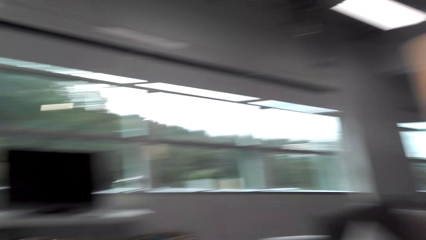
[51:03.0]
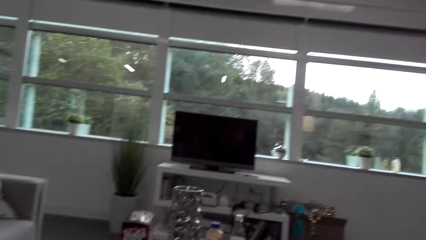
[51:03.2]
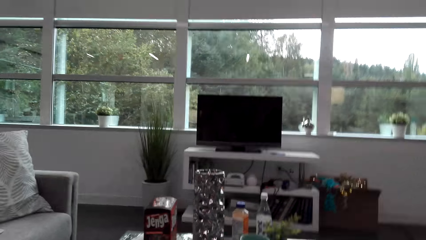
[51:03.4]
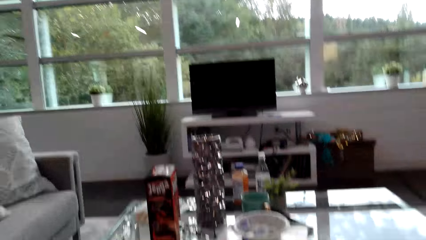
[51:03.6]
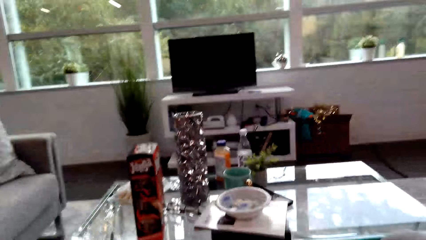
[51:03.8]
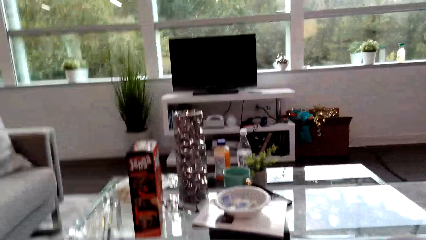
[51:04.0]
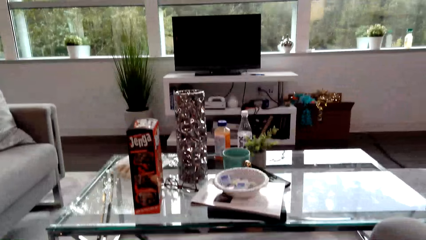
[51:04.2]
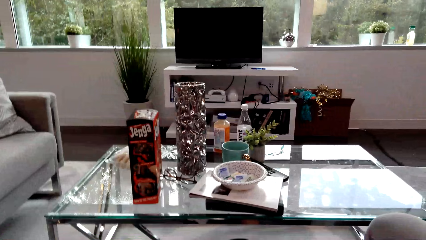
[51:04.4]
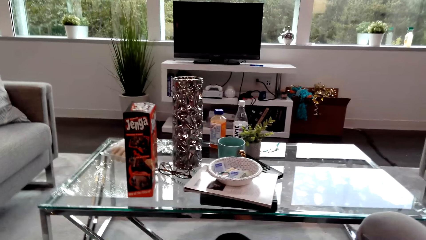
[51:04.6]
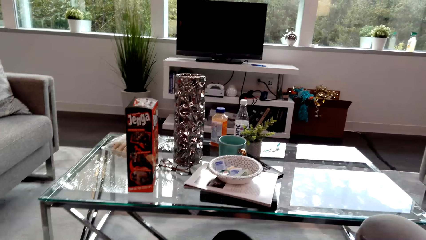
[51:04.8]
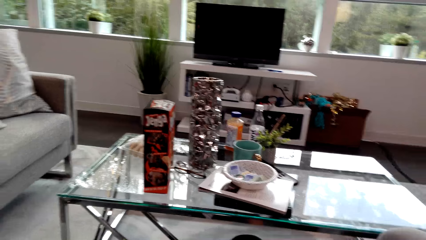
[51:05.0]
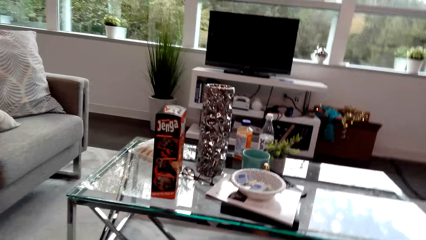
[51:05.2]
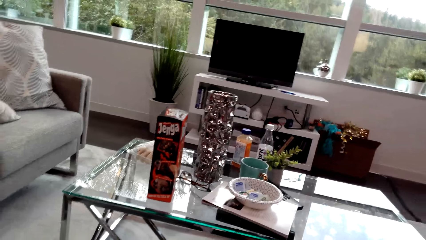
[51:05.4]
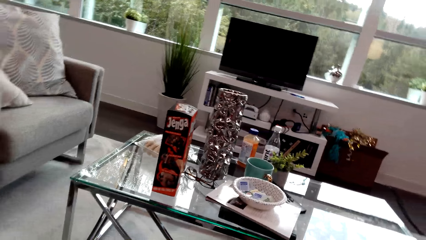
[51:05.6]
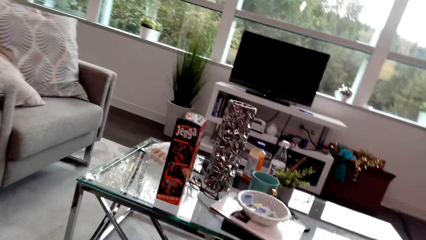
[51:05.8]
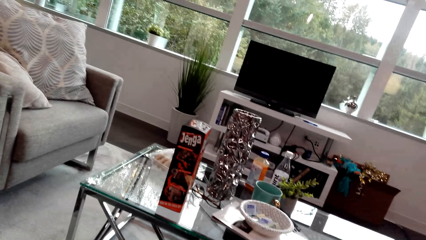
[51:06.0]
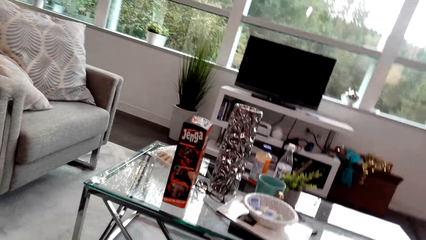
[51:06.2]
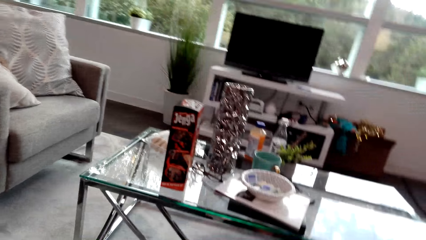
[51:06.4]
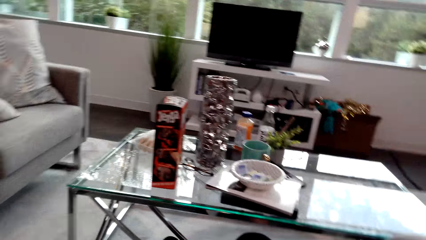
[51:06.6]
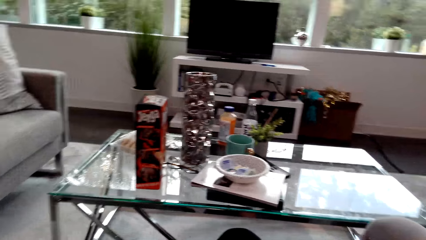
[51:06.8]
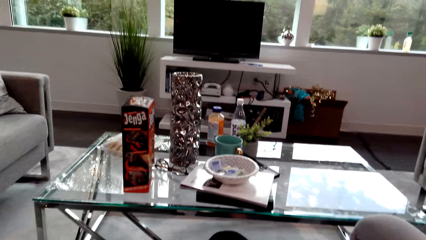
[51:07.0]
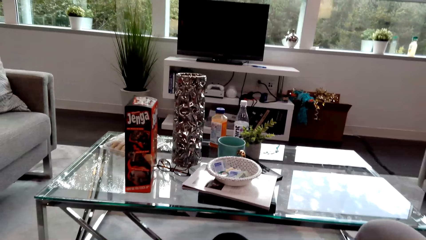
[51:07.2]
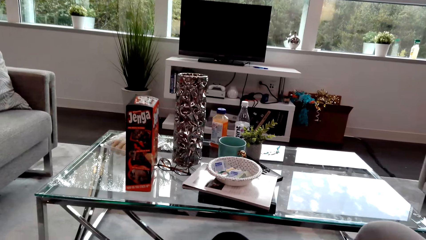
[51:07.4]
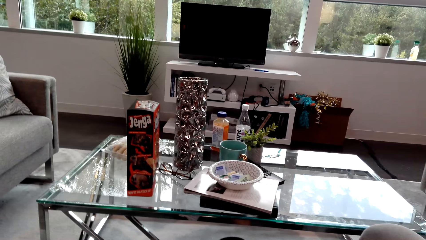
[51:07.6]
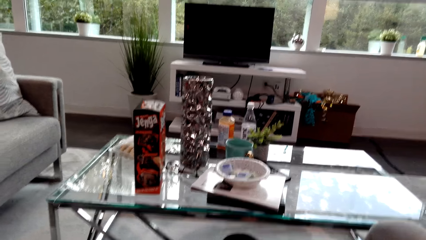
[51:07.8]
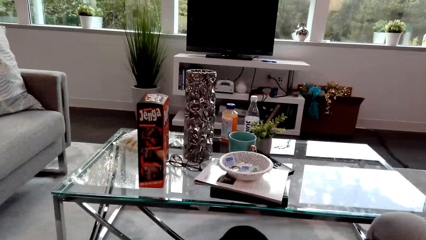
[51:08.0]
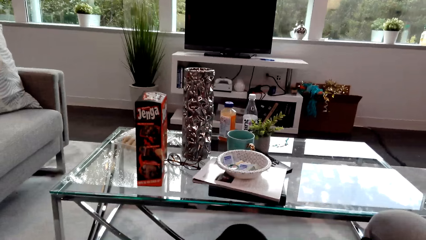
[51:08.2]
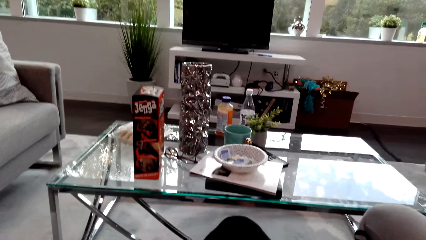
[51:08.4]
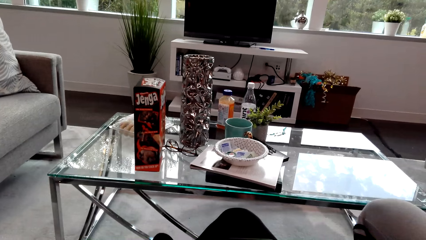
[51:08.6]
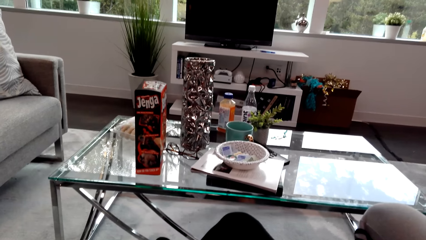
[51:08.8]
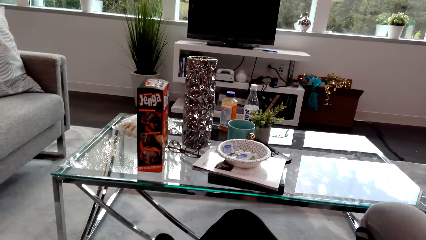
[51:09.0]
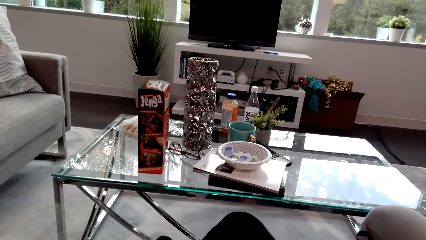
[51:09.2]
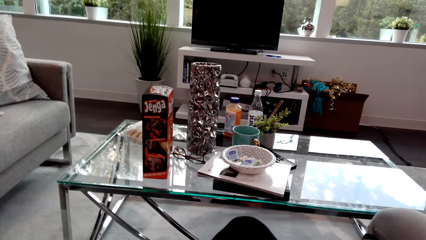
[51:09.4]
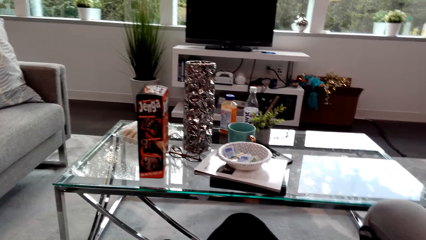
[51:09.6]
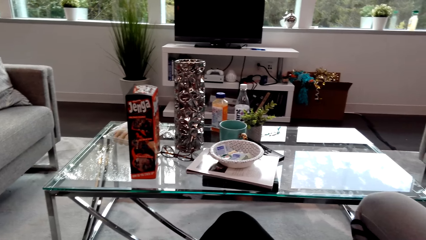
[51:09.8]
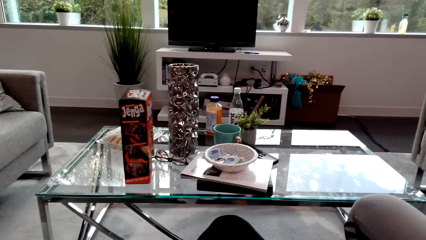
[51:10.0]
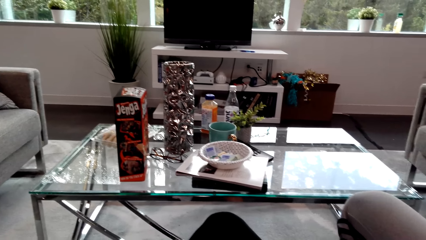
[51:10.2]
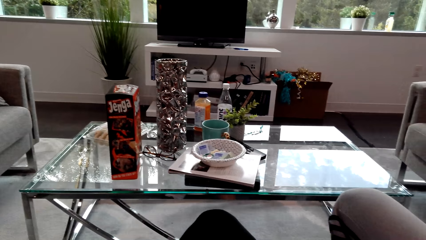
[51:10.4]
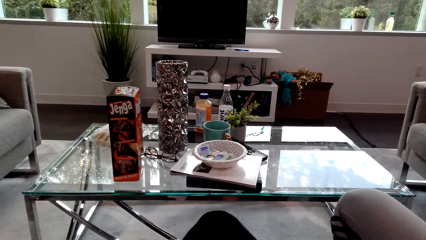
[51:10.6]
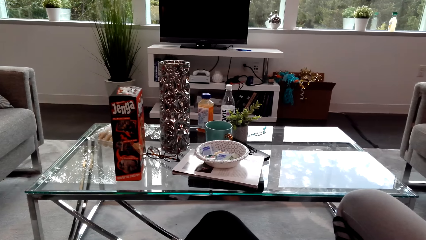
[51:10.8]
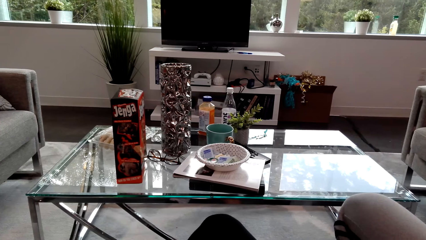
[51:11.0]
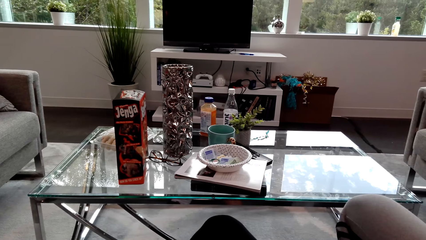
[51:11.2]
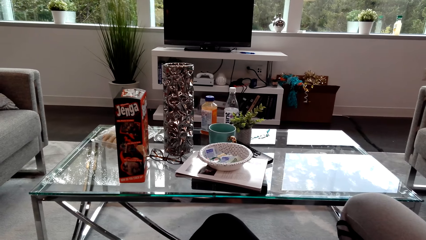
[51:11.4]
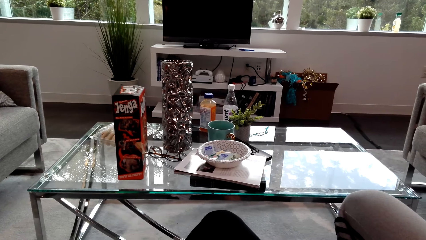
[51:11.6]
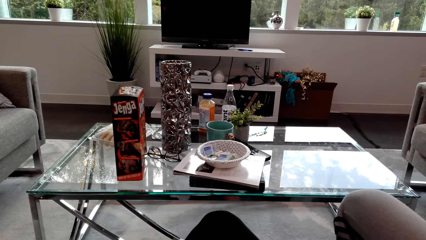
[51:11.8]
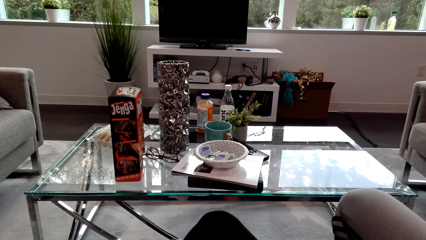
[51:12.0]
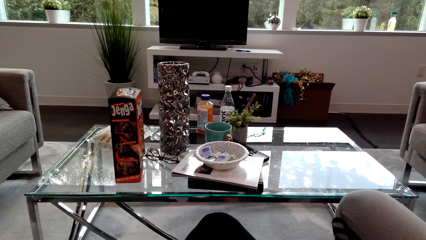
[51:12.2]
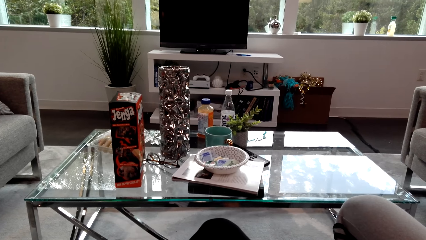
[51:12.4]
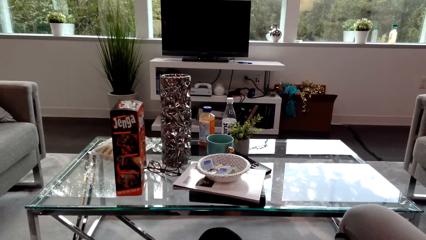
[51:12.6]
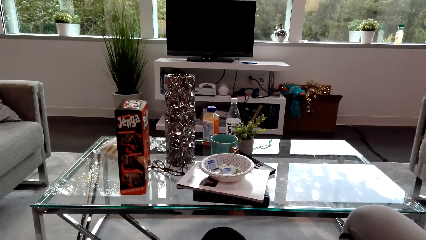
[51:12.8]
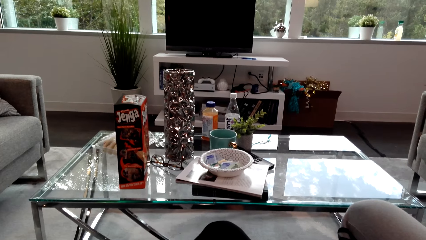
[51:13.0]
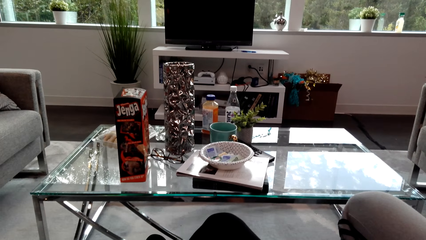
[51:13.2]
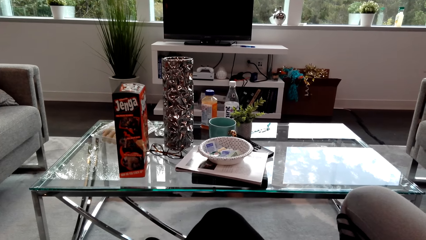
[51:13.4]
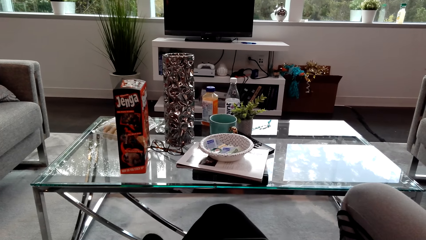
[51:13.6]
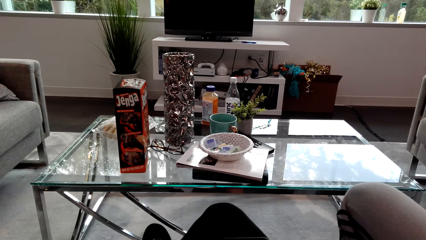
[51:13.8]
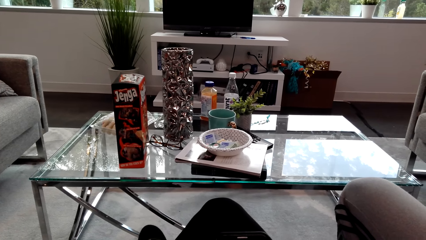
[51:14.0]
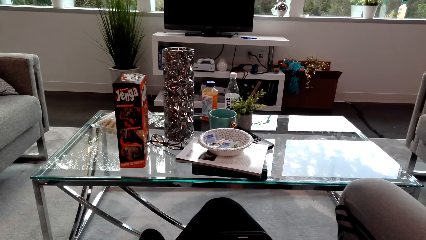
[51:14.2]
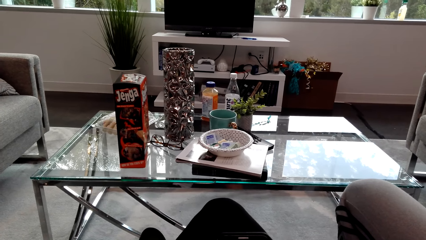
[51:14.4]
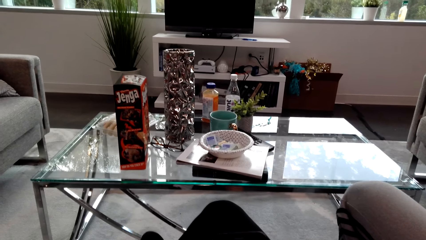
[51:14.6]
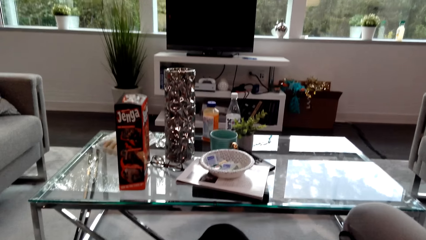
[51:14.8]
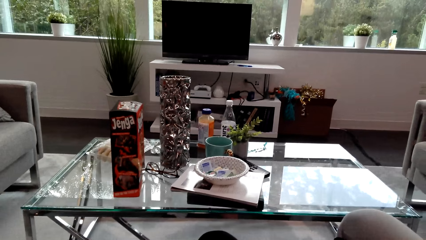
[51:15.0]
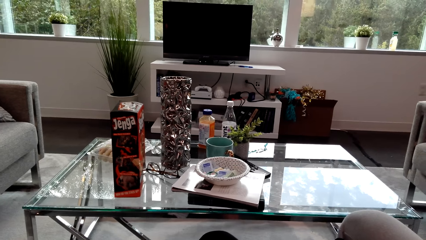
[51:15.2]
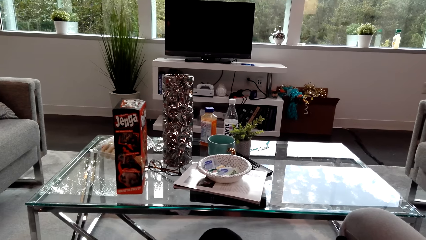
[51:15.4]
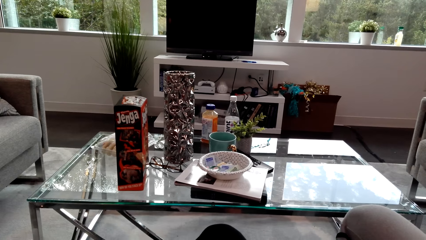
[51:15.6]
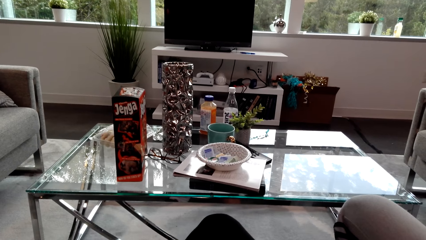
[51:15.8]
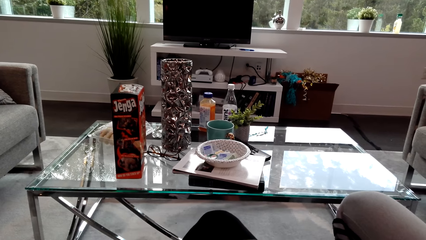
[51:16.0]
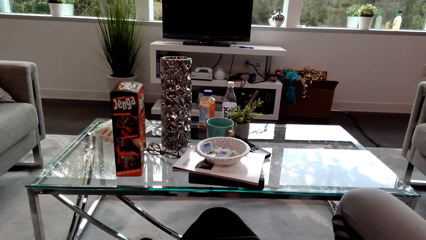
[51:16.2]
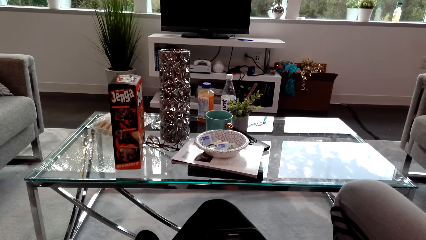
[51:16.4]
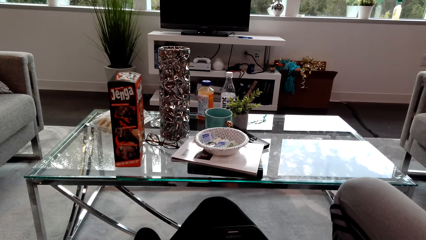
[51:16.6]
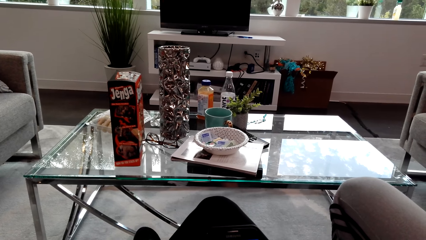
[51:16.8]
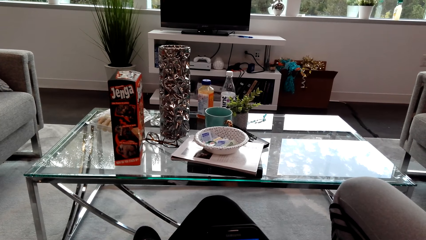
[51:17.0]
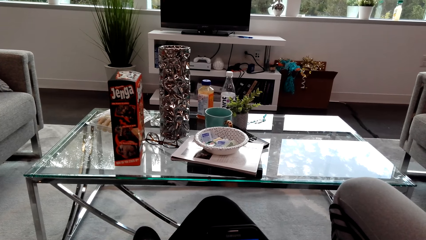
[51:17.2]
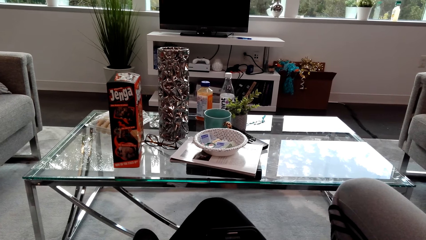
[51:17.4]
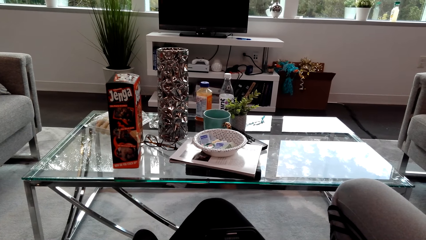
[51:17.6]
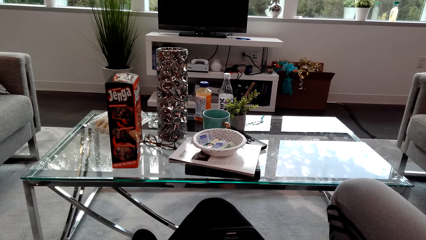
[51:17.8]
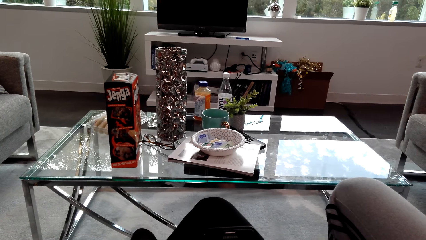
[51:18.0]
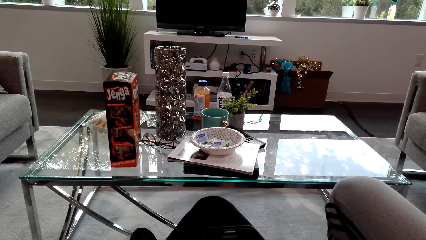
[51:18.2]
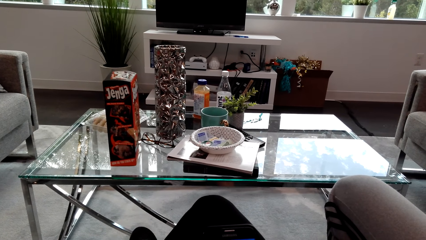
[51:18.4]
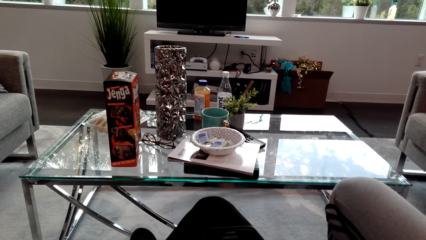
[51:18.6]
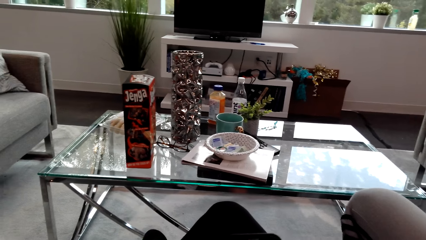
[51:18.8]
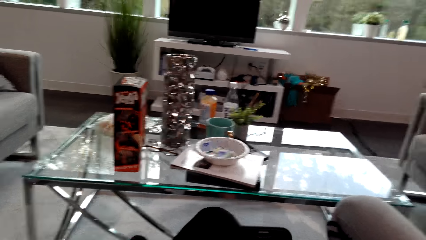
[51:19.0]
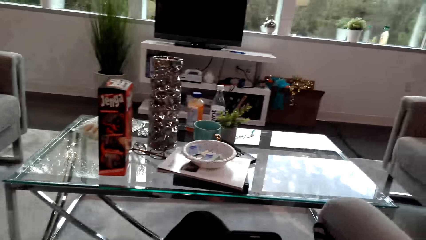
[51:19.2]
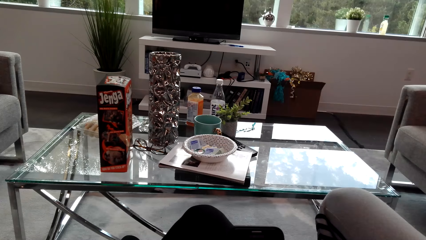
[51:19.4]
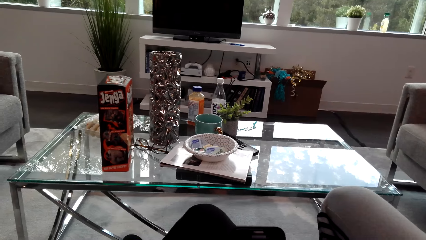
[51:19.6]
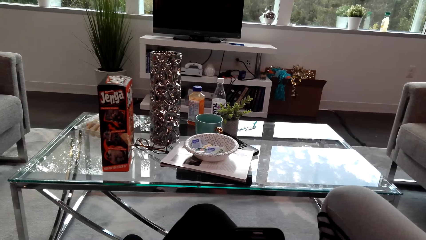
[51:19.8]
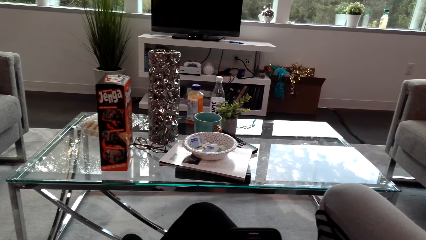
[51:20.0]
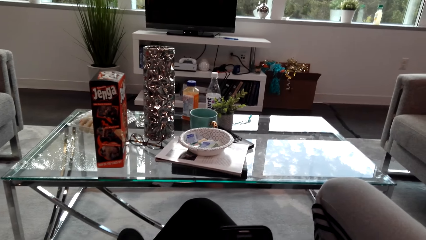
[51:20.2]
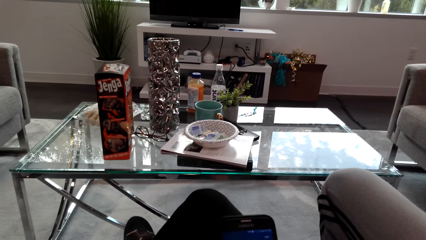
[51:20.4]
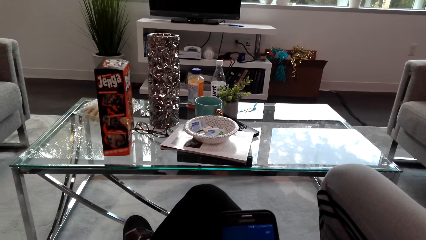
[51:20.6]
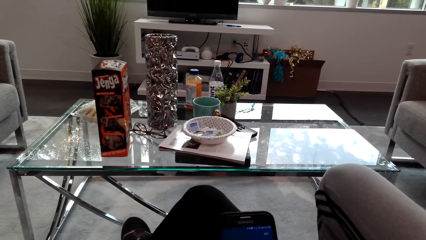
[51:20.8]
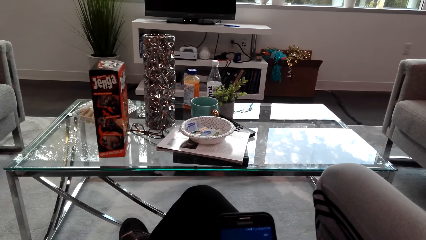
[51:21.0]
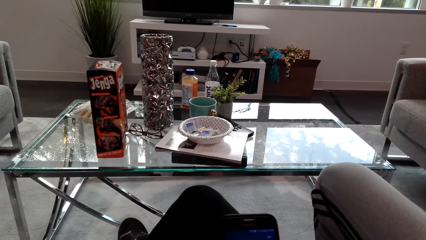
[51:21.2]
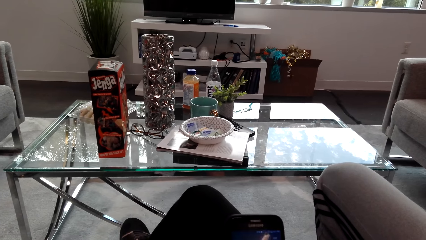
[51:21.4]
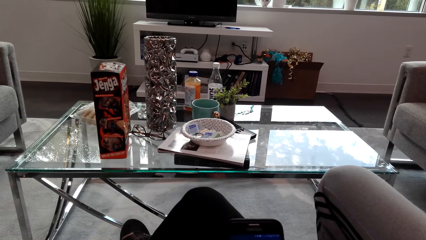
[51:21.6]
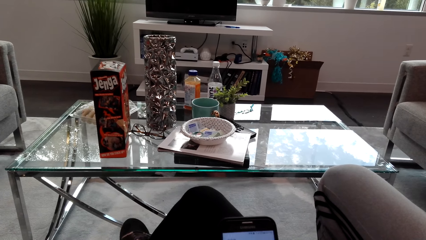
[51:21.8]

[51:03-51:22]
The camera wearer looks around the room. They talk to a man. They look at the phone.
